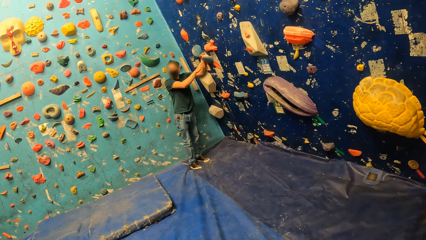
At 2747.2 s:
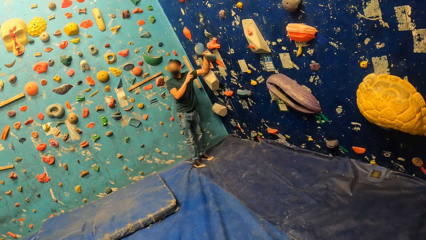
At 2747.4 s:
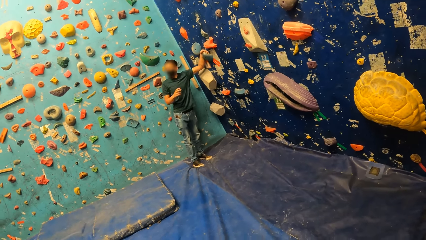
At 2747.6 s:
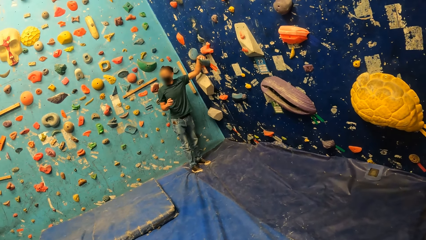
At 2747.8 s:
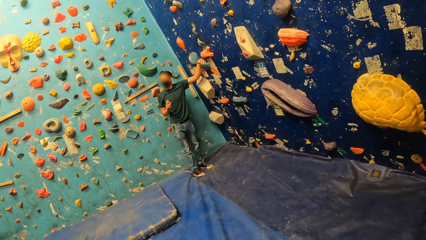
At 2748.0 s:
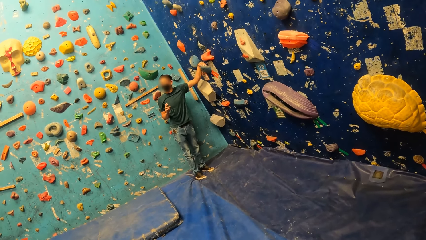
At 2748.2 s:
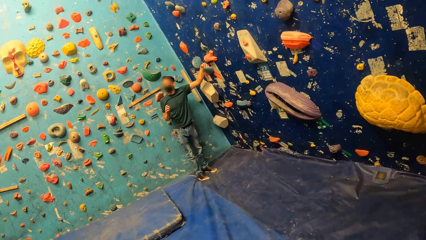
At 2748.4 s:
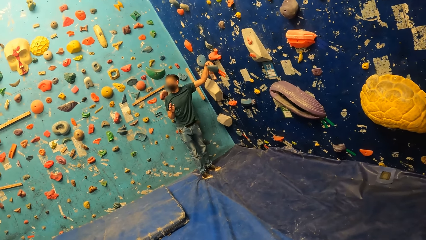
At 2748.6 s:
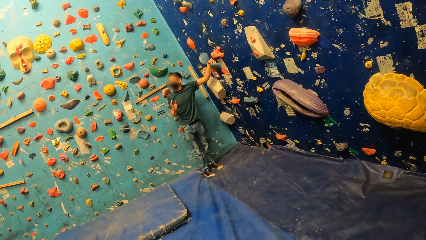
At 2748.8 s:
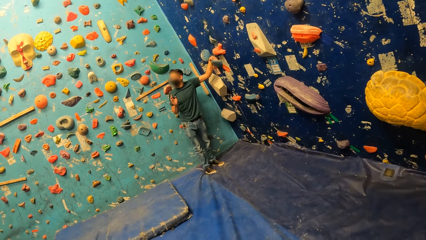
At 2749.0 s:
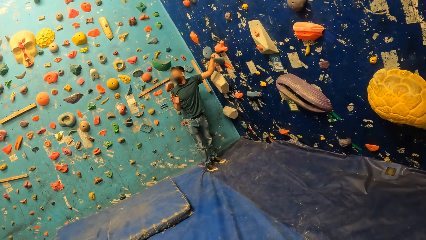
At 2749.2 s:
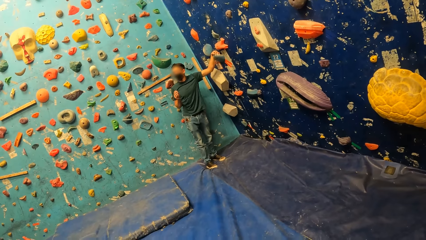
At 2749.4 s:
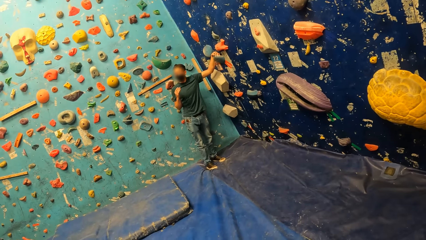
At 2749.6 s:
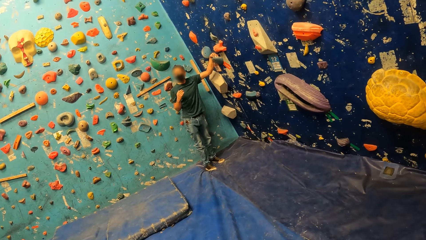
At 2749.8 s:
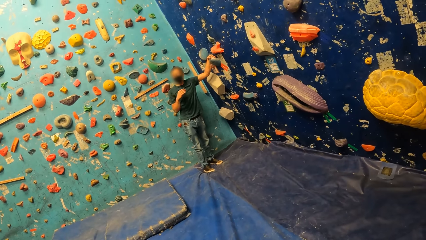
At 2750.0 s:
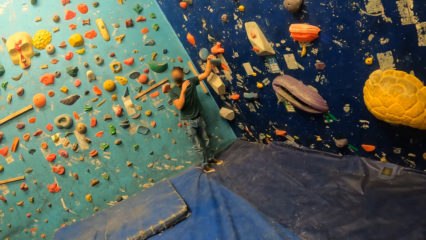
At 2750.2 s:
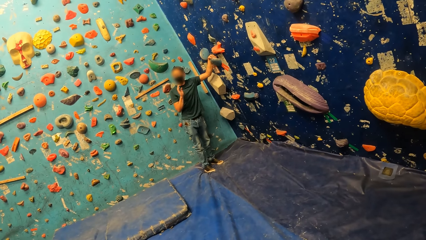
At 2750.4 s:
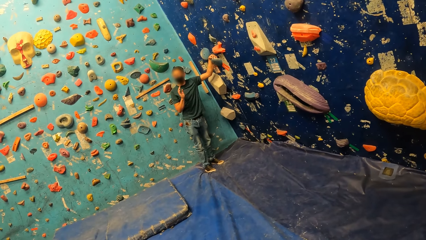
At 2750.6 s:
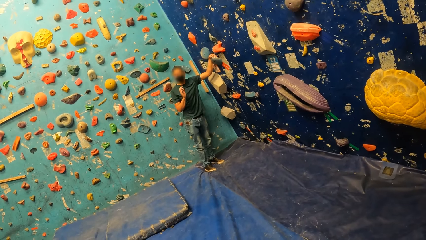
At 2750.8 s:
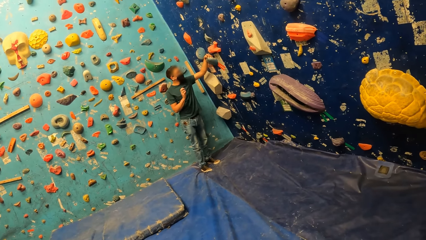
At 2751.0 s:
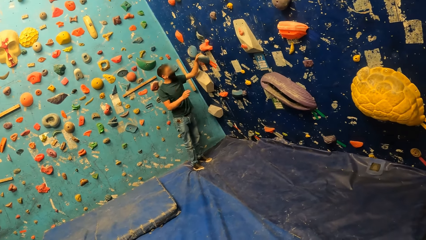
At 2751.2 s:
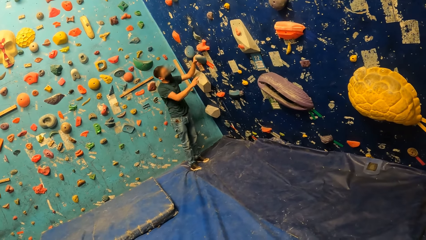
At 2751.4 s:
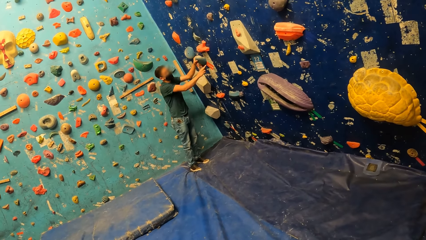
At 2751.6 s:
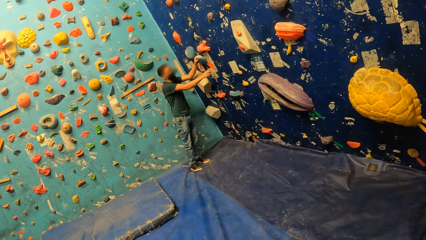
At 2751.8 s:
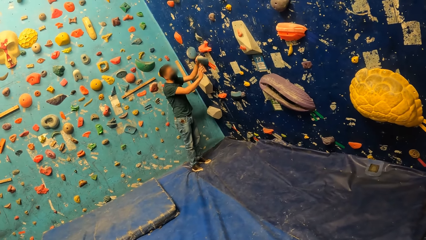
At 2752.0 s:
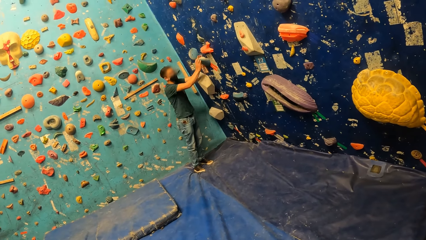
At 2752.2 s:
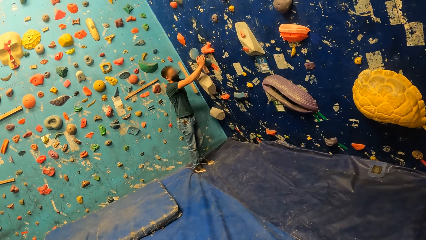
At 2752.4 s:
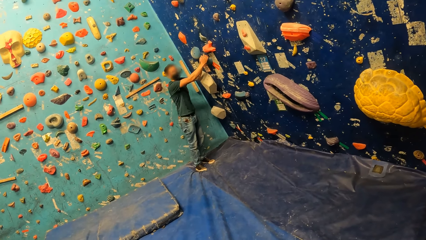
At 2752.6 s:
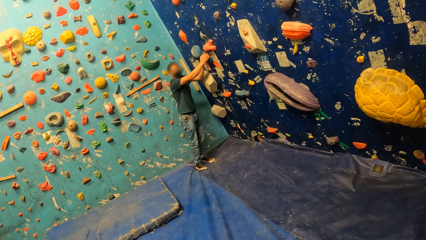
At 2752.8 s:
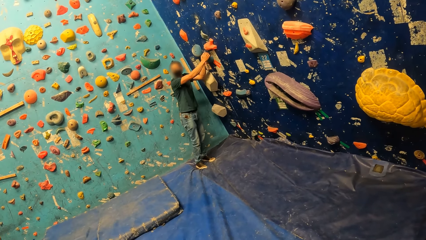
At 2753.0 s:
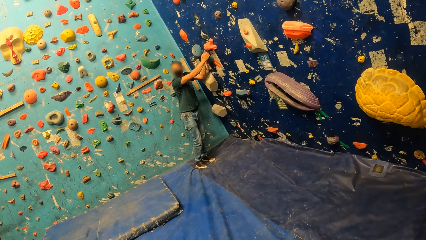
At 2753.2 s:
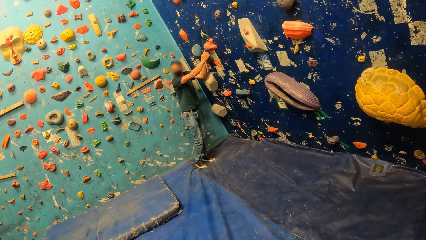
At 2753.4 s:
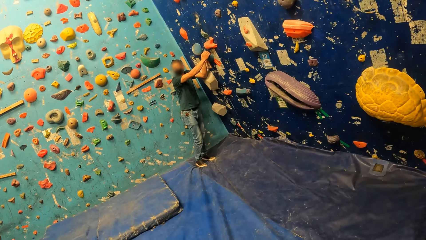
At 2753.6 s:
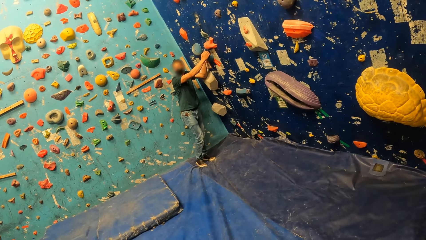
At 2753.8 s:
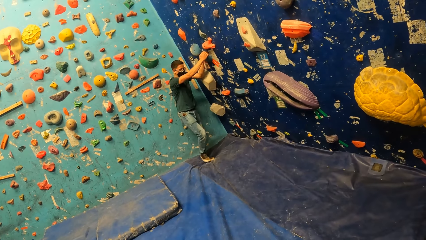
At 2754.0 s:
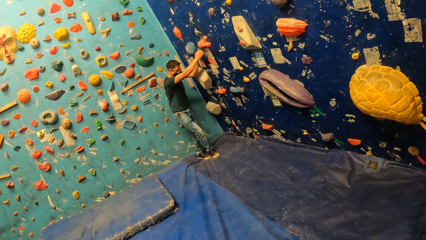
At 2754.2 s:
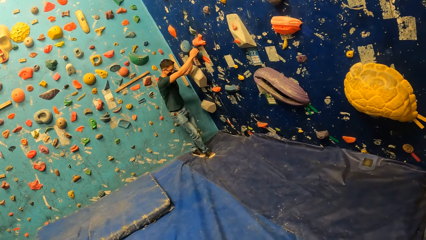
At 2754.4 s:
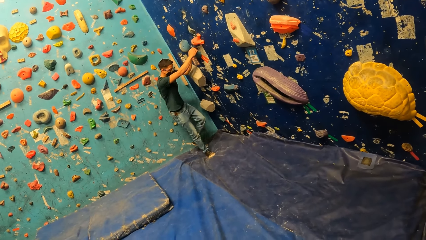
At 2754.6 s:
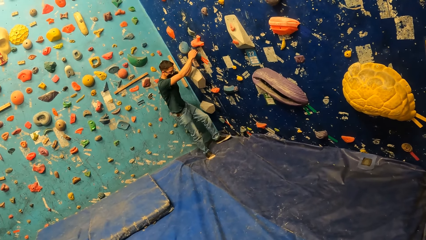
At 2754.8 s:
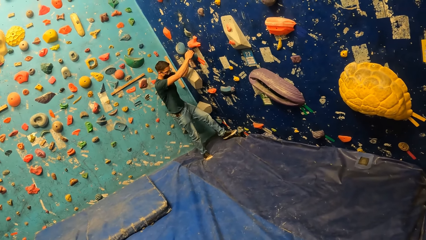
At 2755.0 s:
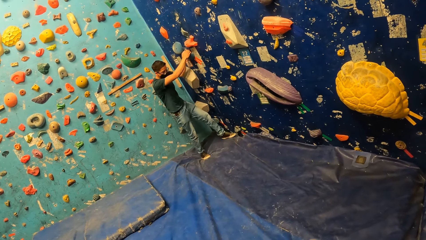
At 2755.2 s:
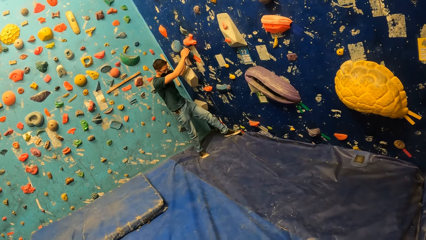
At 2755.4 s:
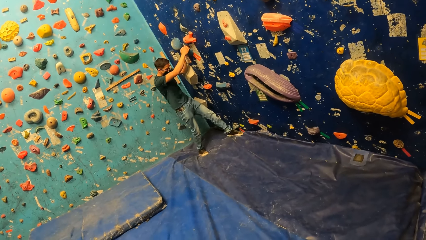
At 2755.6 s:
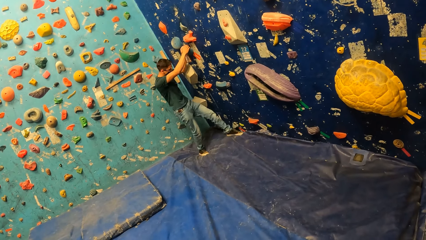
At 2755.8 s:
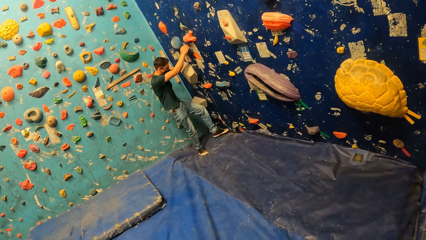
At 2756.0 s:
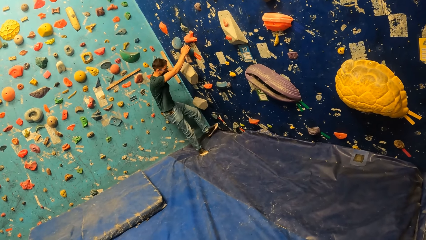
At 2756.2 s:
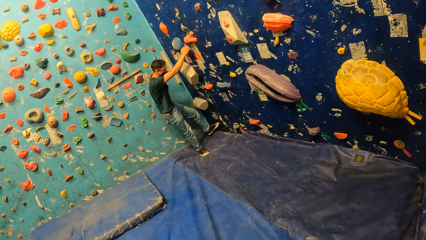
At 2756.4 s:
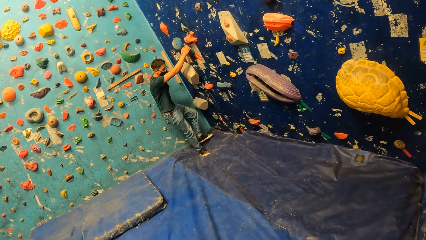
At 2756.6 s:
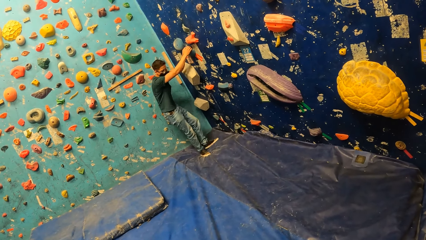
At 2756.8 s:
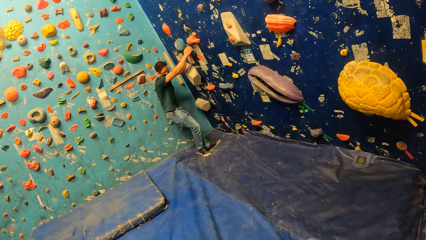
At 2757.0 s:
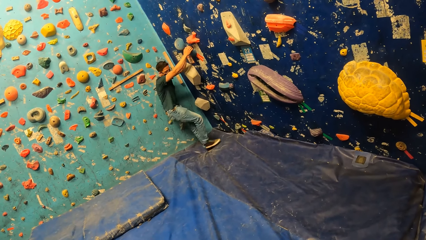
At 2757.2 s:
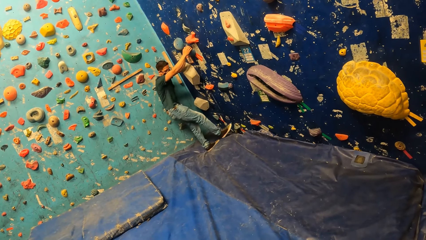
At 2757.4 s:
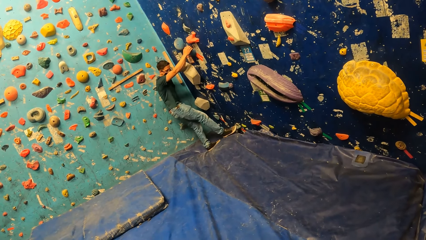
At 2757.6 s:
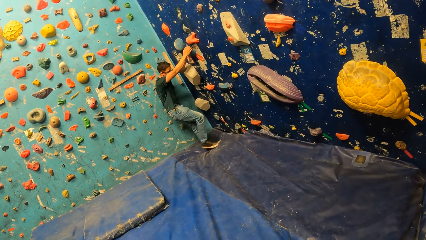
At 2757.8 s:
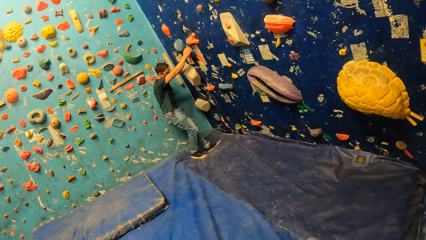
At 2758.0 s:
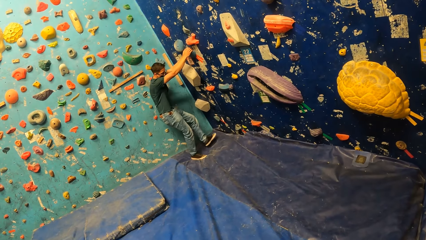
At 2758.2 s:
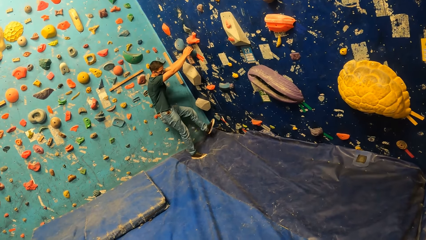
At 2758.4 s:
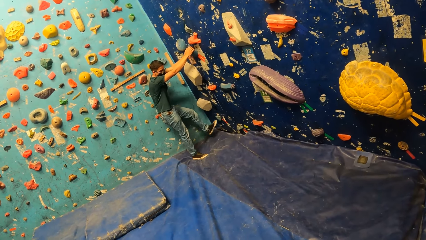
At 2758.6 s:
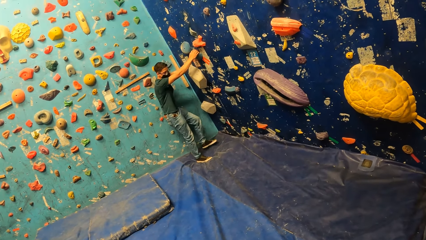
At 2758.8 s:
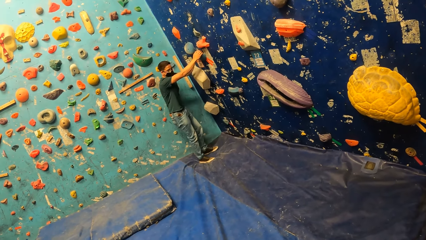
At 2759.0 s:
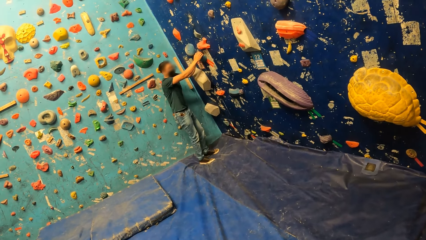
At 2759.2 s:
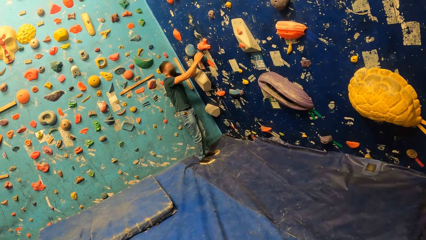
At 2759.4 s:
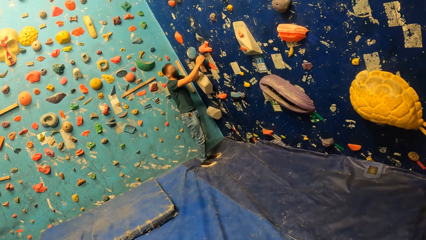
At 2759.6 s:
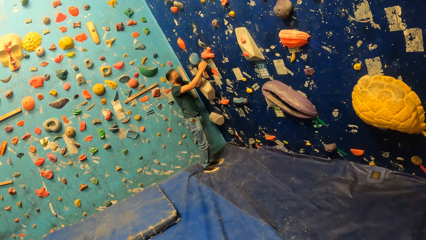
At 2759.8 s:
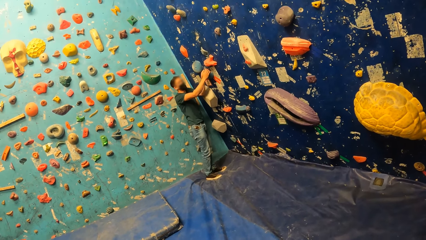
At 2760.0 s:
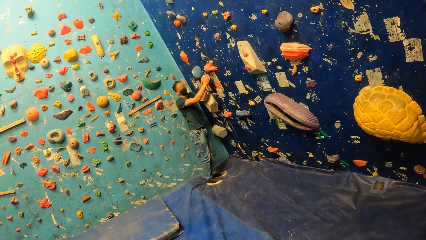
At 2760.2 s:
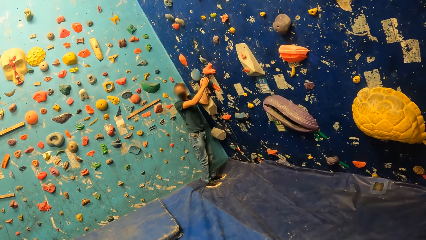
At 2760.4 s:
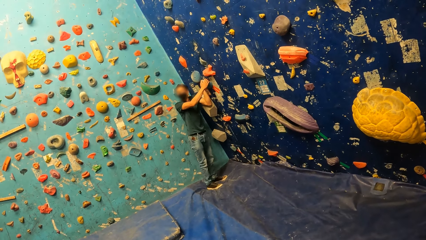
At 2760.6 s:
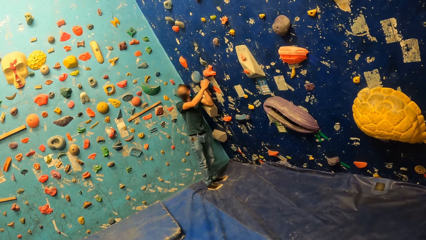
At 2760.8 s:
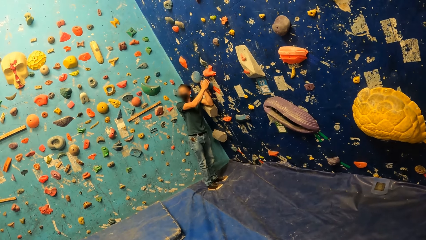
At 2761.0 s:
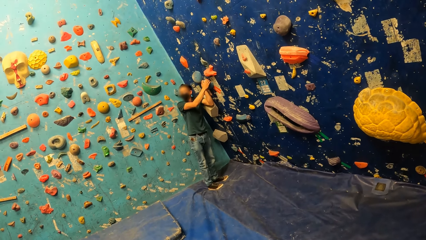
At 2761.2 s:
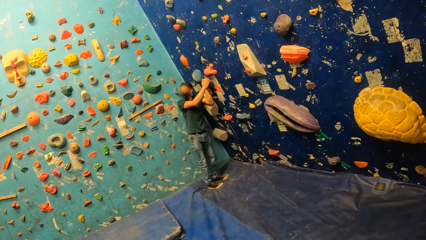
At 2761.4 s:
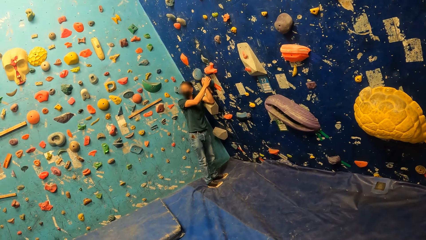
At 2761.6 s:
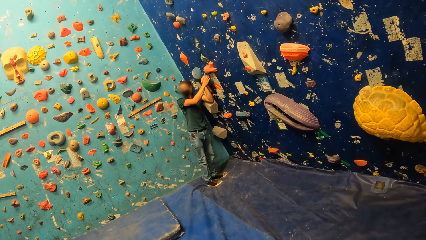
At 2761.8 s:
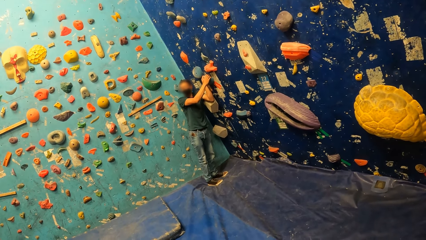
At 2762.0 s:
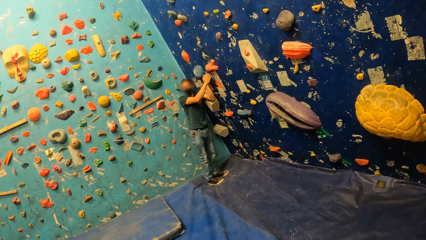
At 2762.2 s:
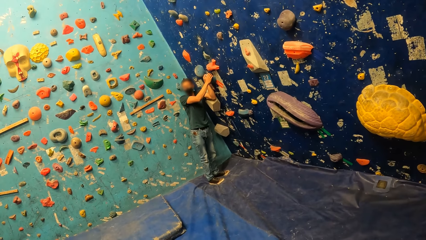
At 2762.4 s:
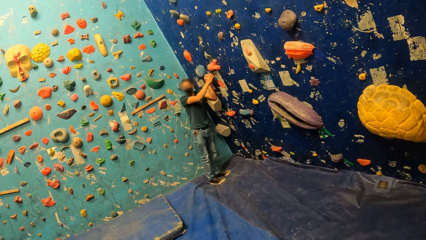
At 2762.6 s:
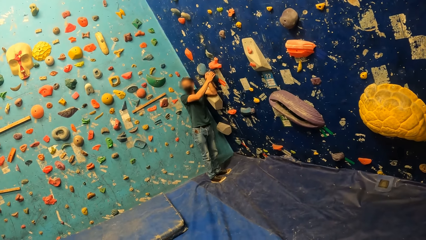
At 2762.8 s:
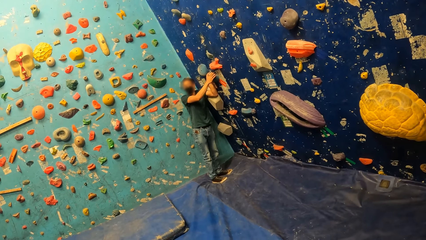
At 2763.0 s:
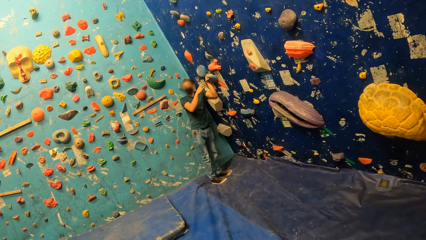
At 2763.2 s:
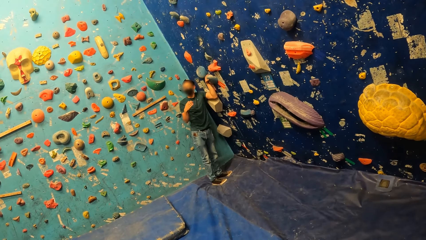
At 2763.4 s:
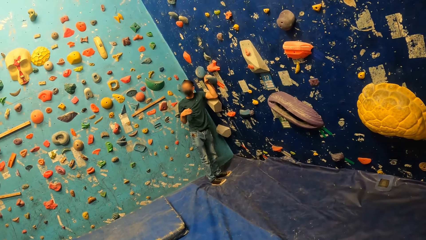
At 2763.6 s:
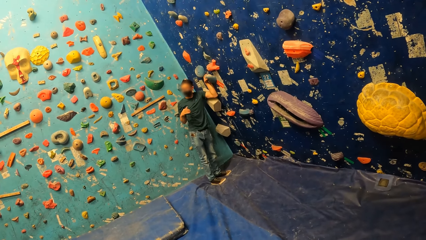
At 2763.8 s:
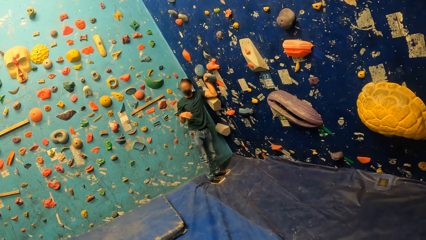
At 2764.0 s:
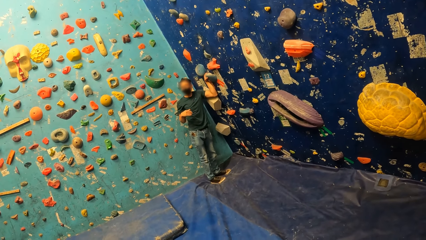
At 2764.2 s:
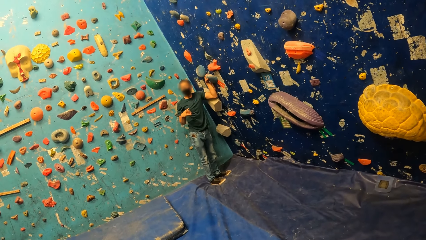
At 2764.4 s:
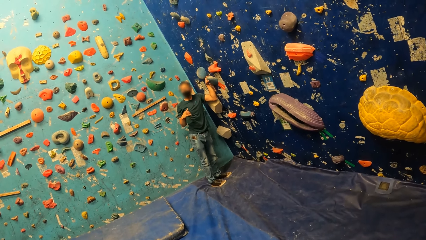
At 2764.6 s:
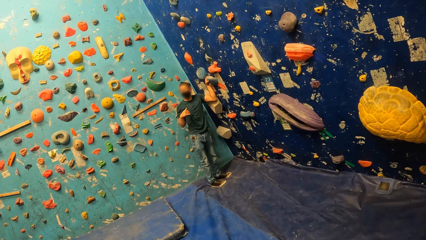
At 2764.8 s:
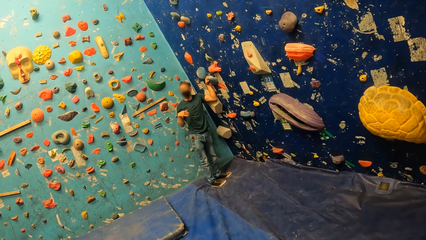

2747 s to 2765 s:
A man touches a bouldering hold with his right index finger. The man holds the bouldering hold with his hands. The man touches a bouldering hold with his left leg. The man taps the bouldering hold with his left leg. The man points at the bouldering wall with his left leg. The man points at the bouldering hold with his right leg.
